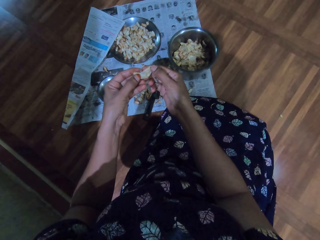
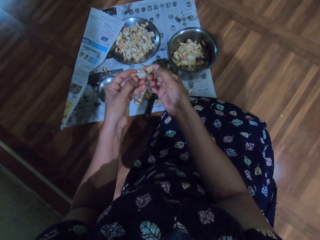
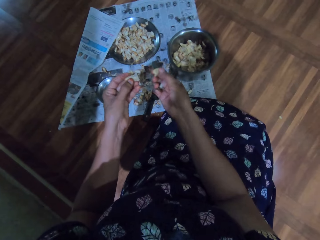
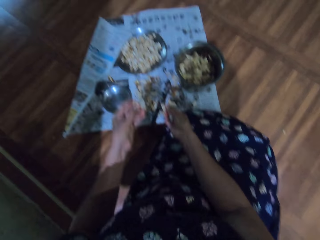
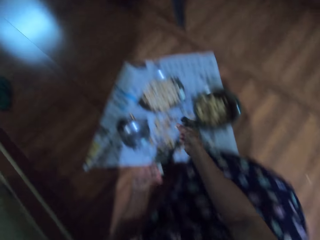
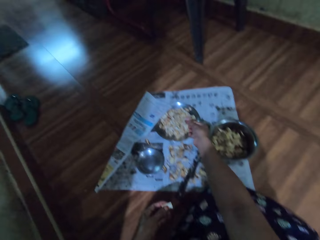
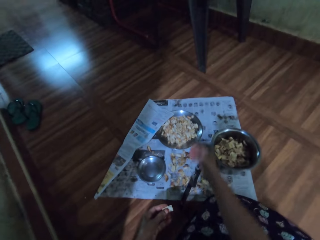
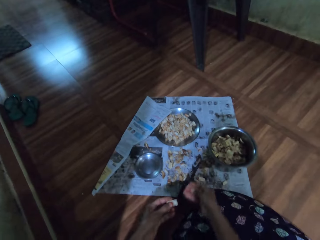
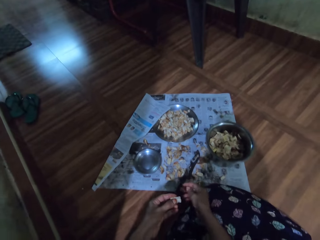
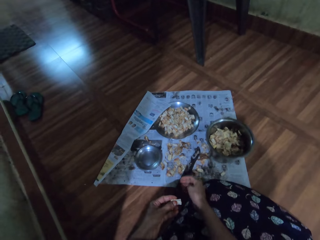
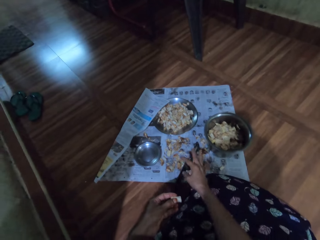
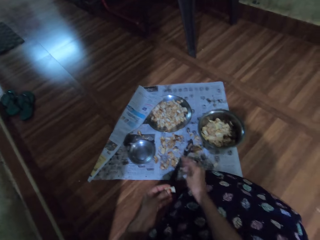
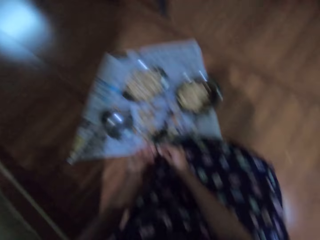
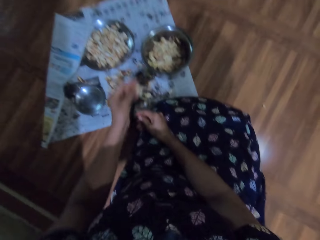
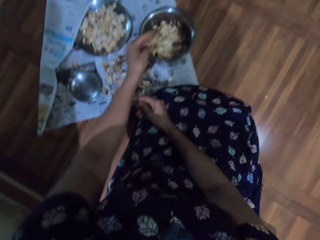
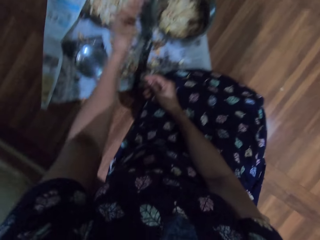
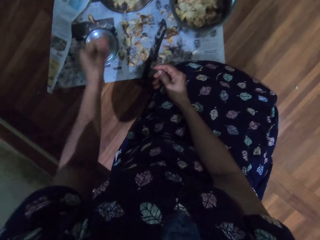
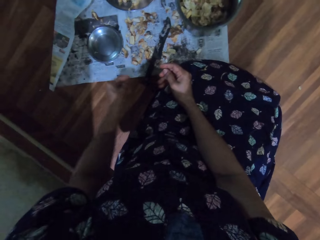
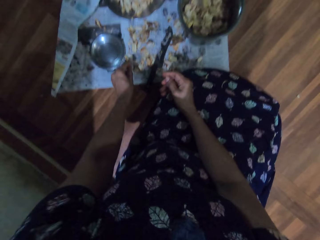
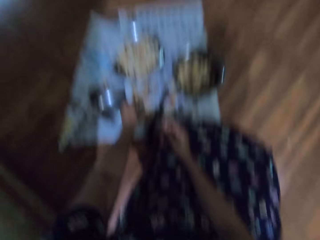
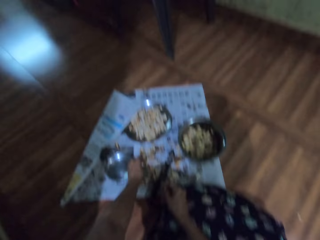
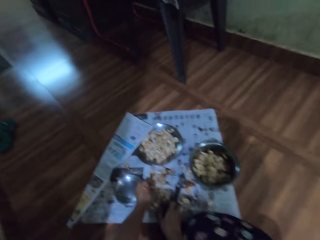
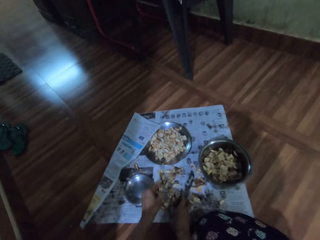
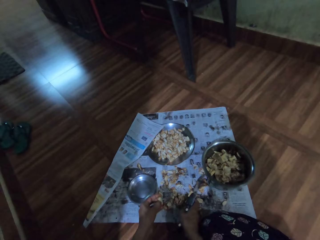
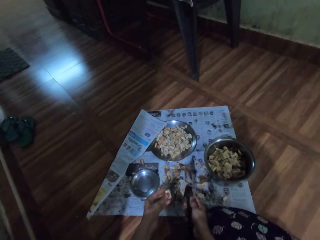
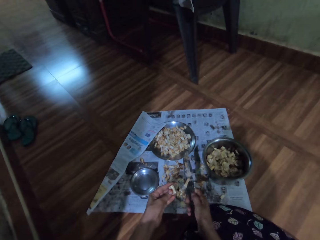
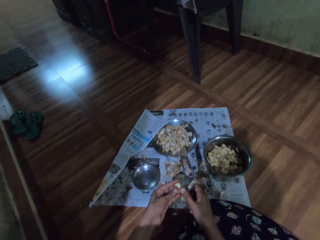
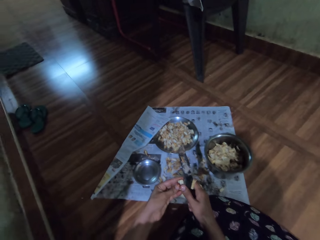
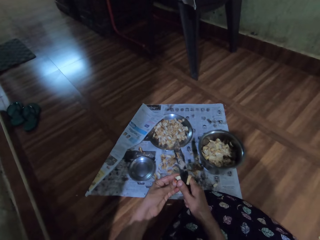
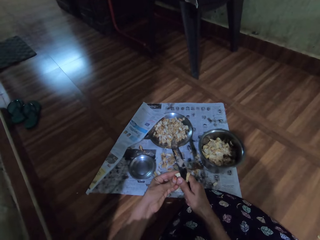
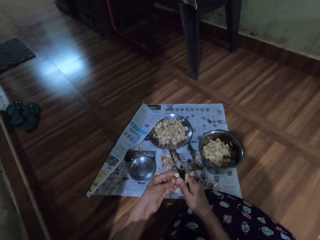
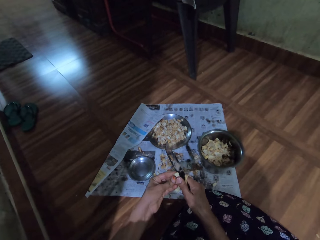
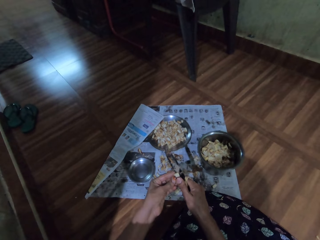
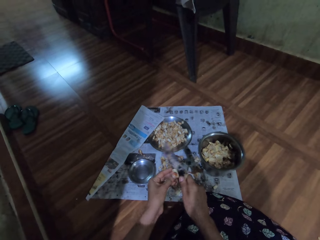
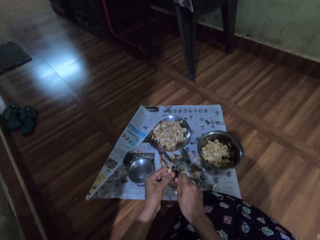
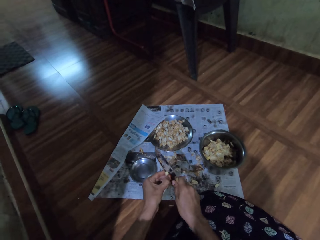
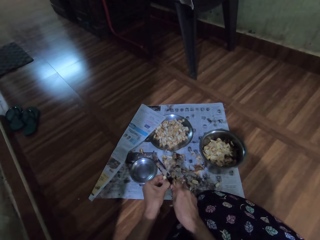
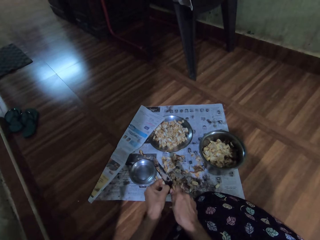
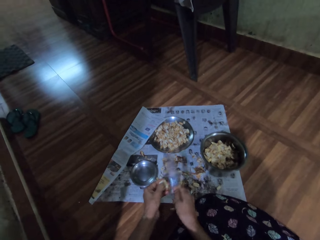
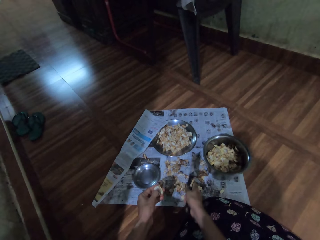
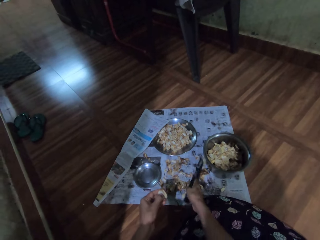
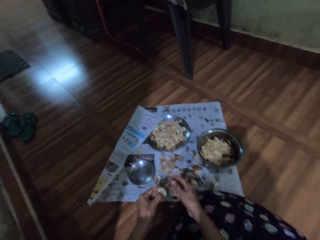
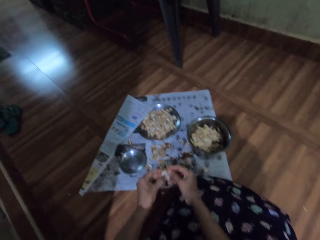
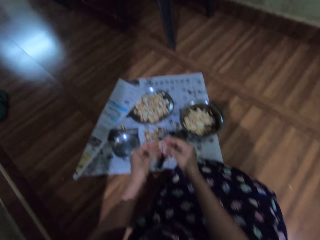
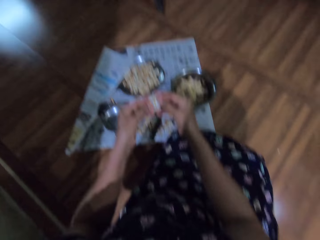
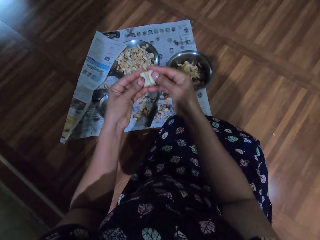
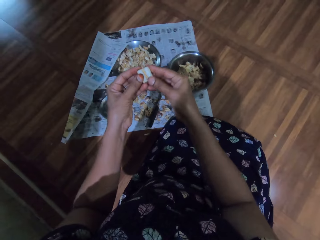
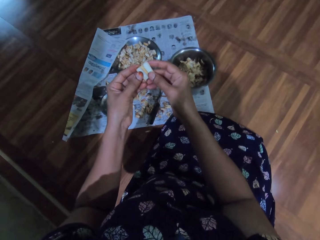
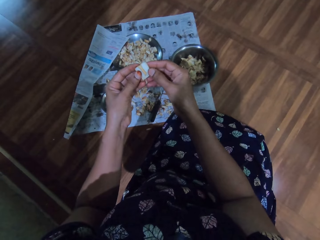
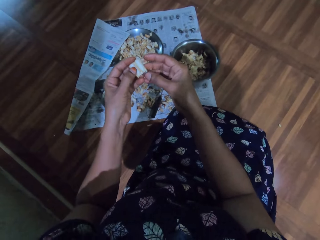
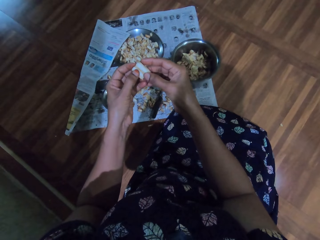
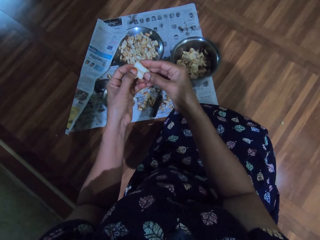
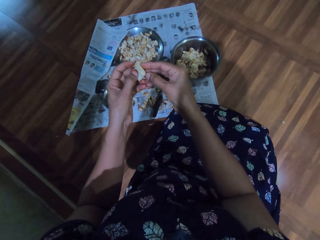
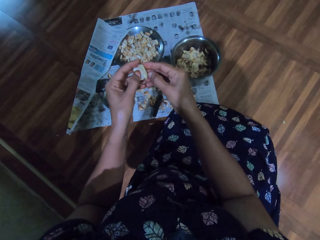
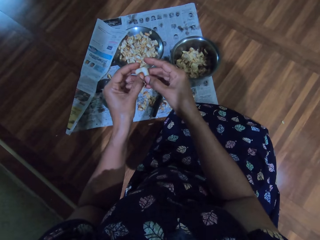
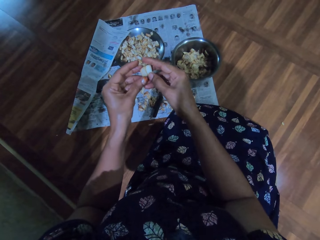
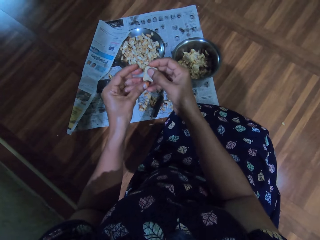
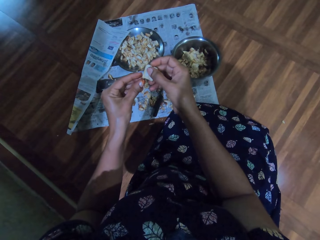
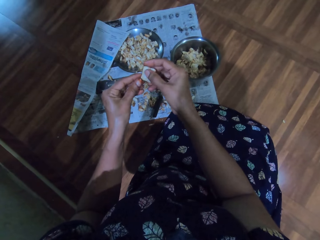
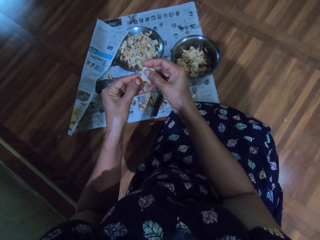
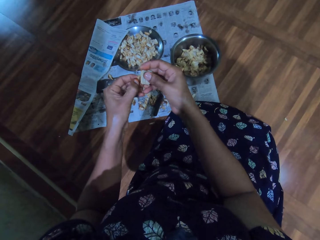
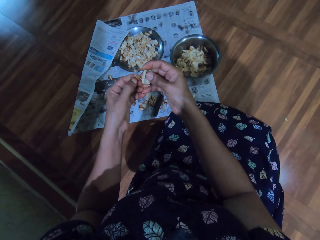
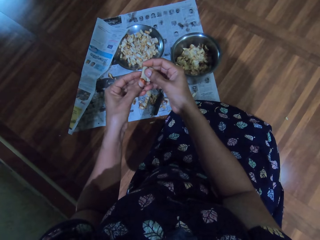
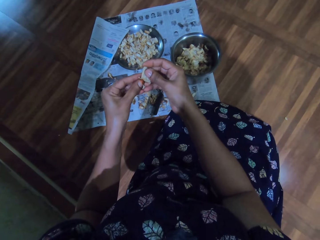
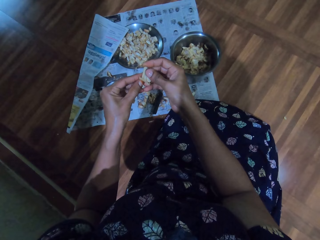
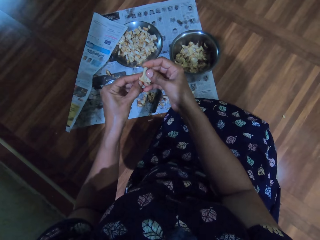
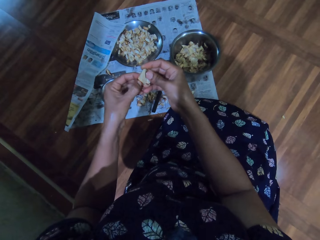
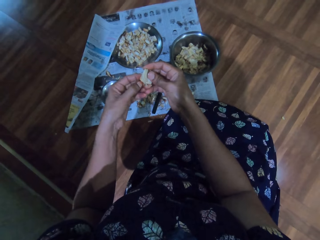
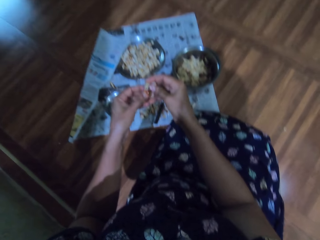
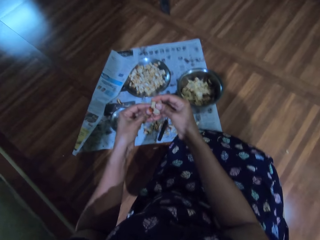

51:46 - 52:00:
The camera wearer drops the garlic in the plate with her right hand. She drops the garlic in the plate with her left hand. She puts the cover of the garlic in the bowl. She picks the knife from the newspaper with her right hand. She picks the garlic from the newspaper with her left hand. She cuts the garlic with the knife in her right hand. She drops the knife on the newspaper with her right hand. She divides the garlic with both hands. She peels the garlic.

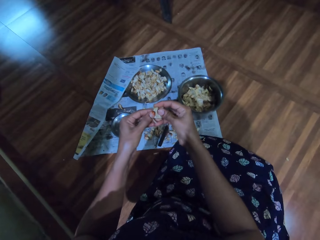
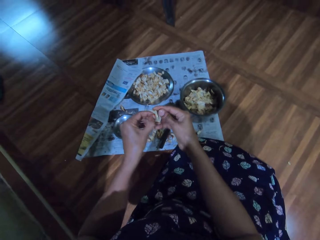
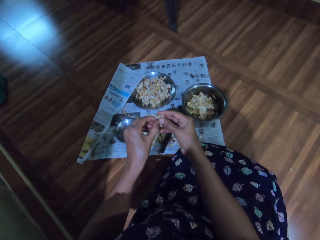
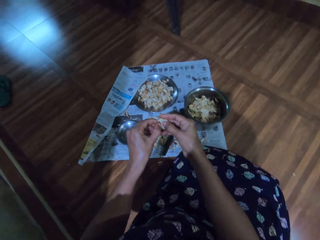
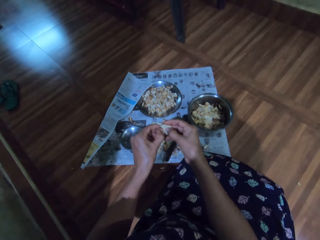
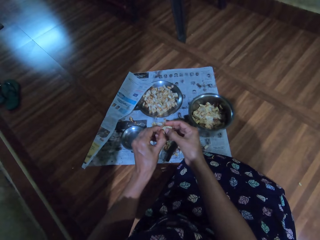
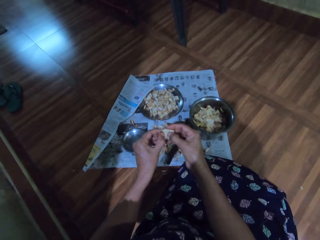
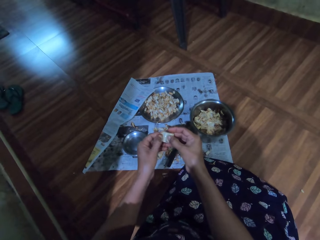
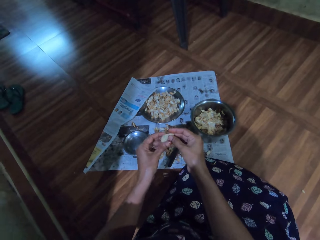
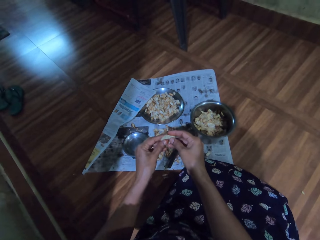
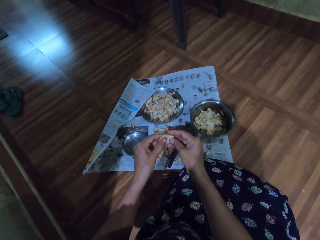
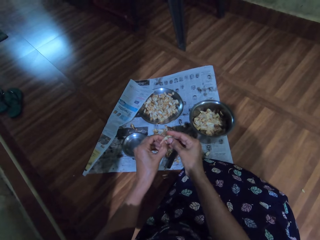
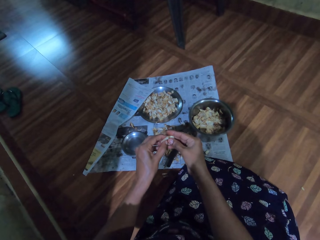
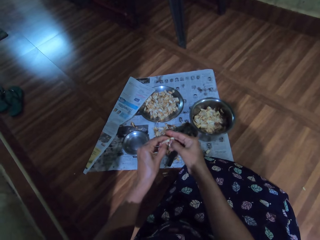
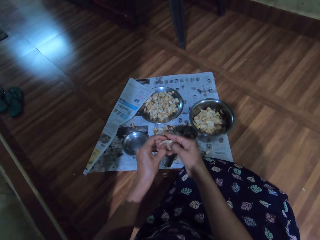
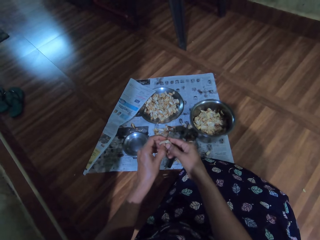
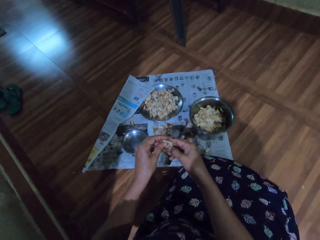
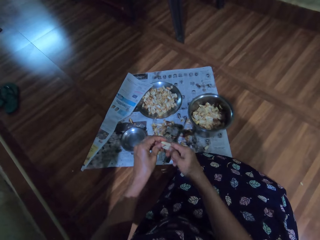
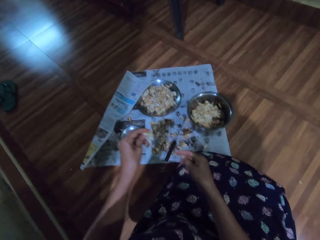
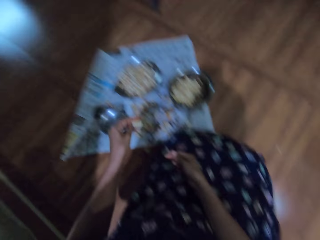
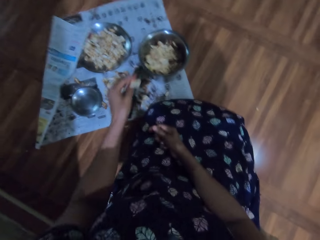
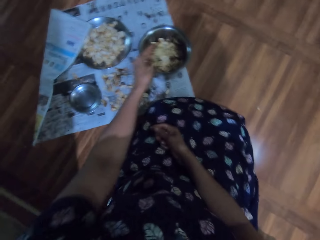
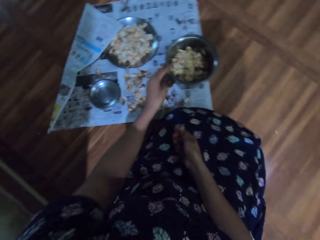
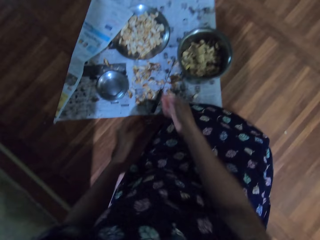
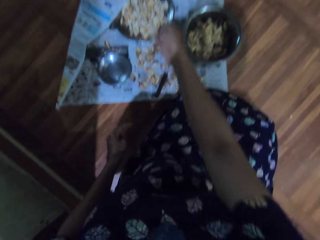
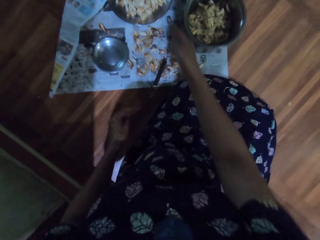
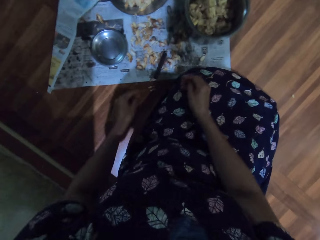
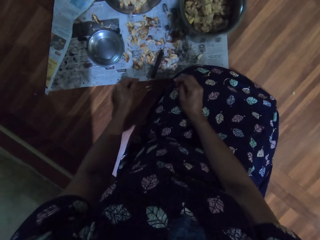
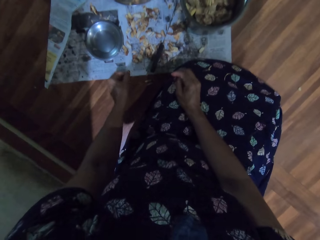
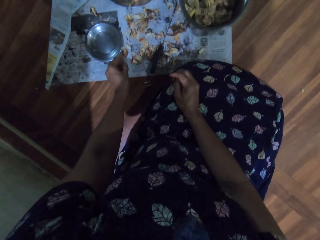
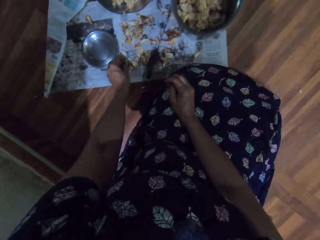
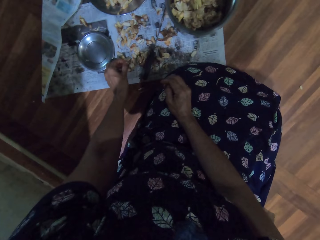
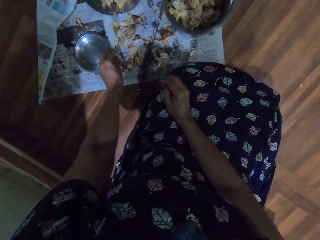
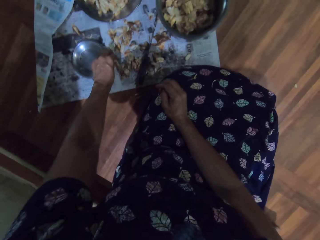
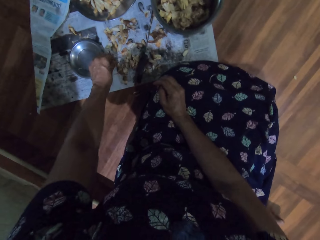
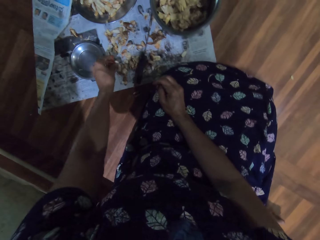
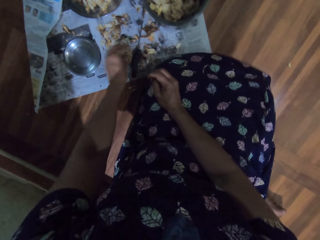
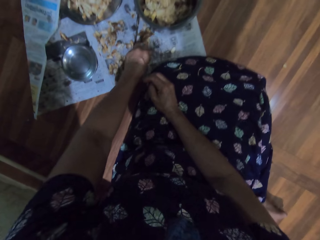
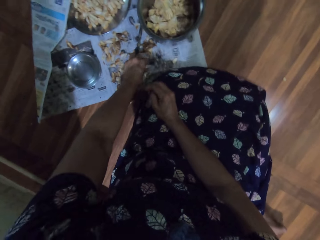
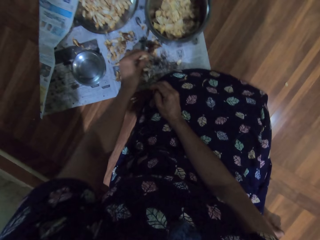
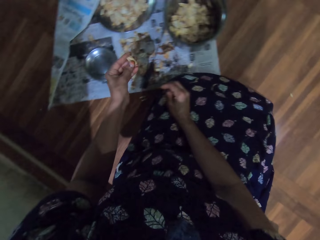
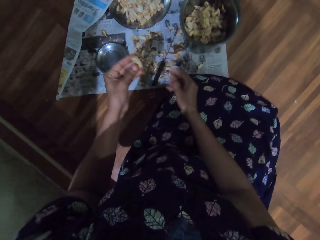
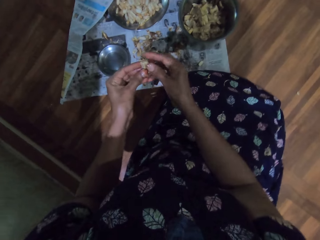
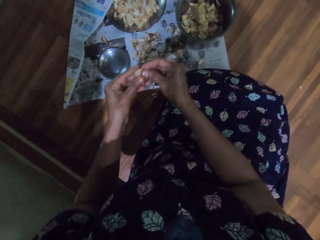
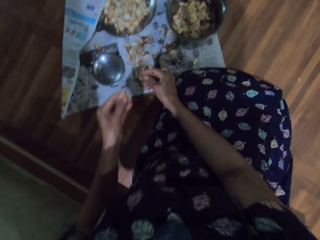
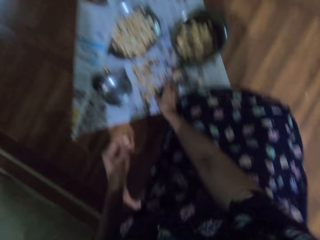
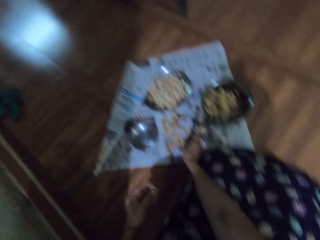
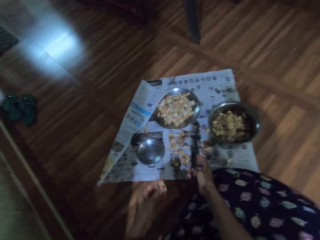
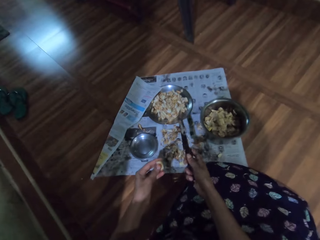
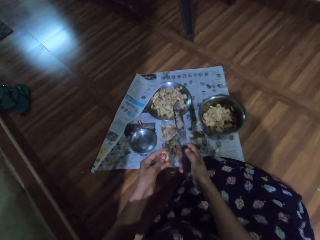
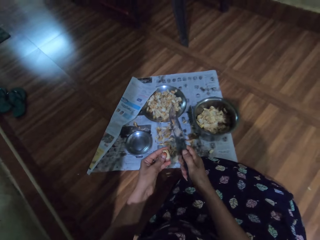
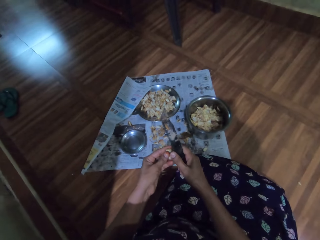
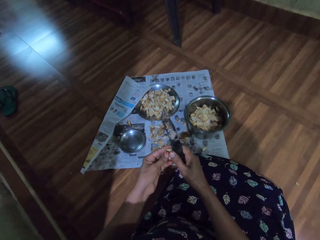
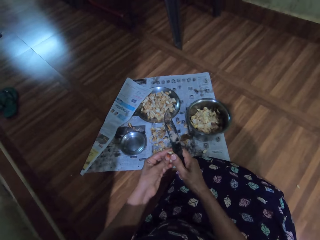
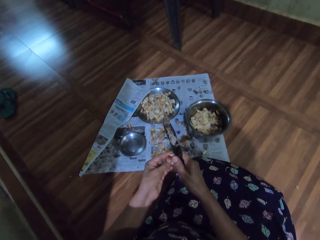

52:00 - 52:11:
The camera wearer drops the garlic in the plate with her left hand. She puts the cover of the garlic in the bowl. She drops the garlic in the plate with her right hand. She picks the garlic from the newspaper with her left hand. She divides the garlic with both hands. She picks the knife from the newspaper with her right hand. She cuts the garlic with the knife in her right hand.
